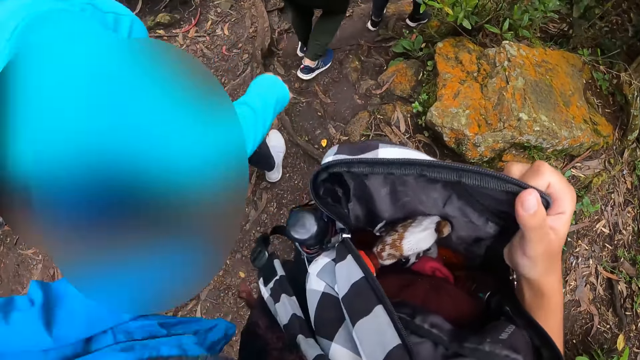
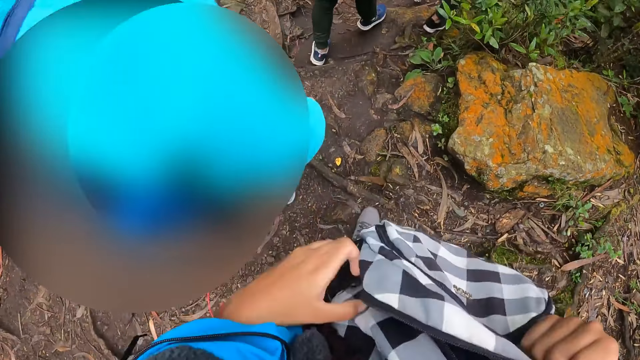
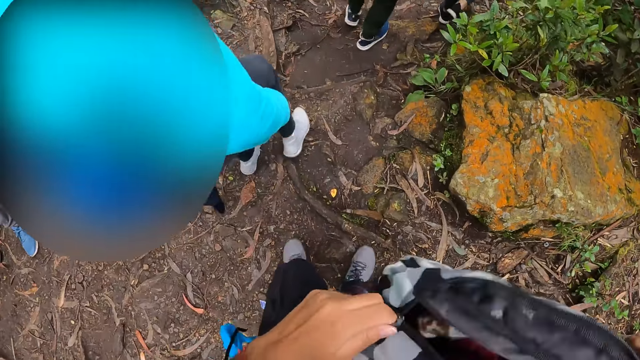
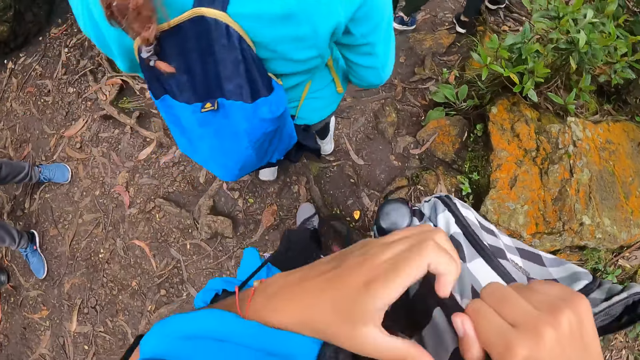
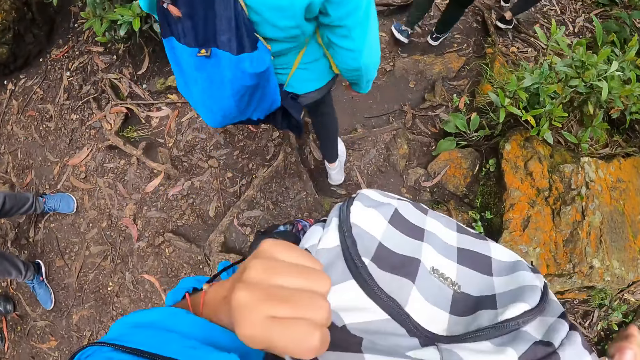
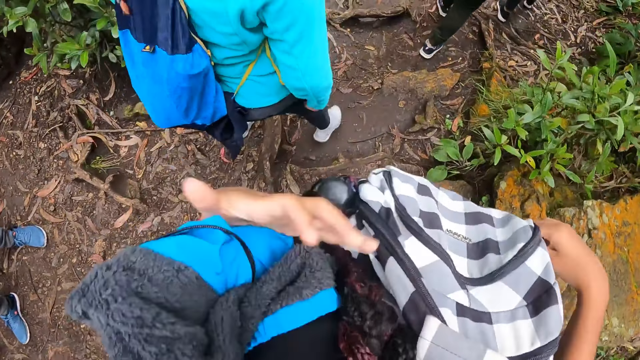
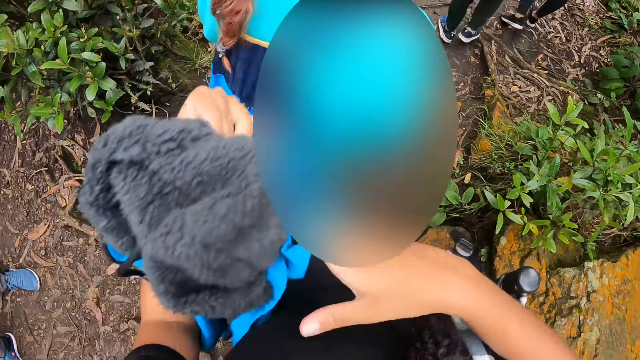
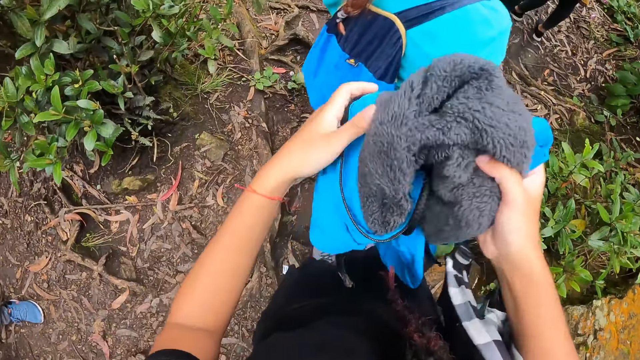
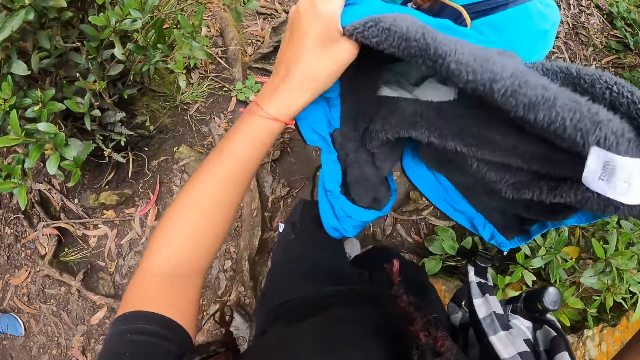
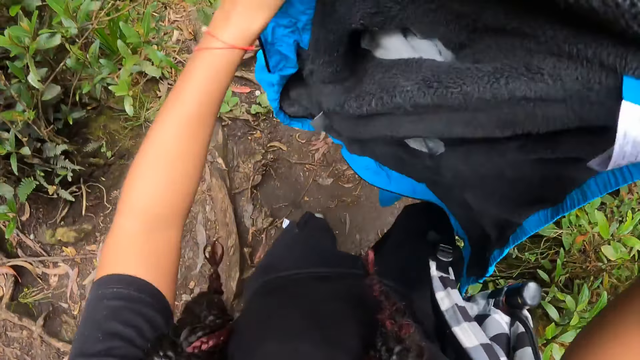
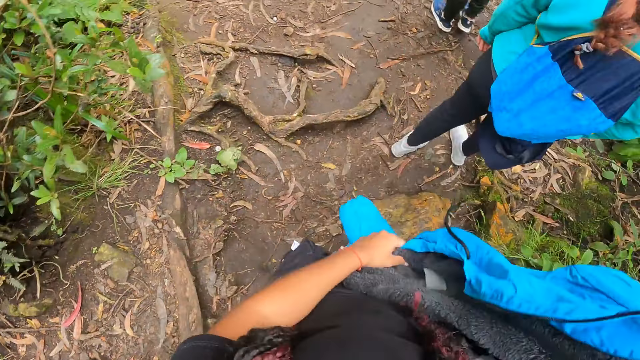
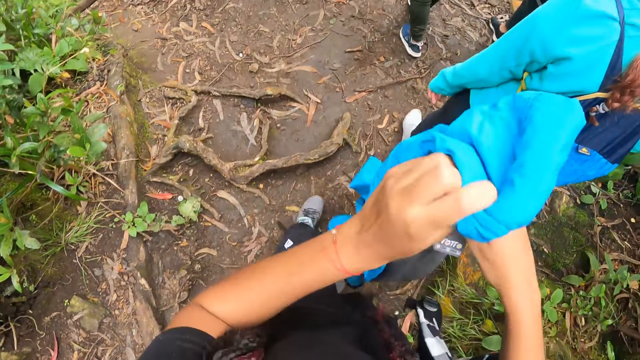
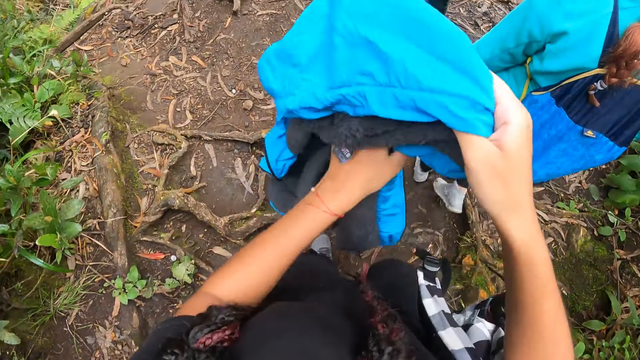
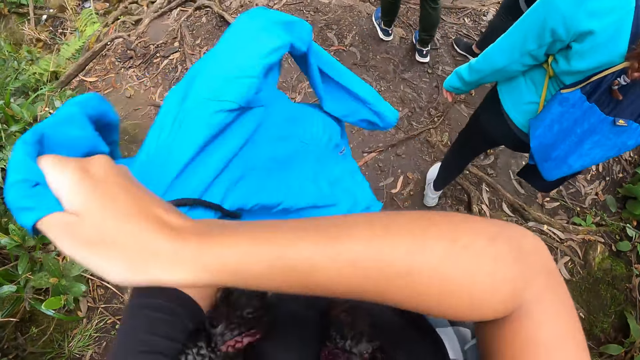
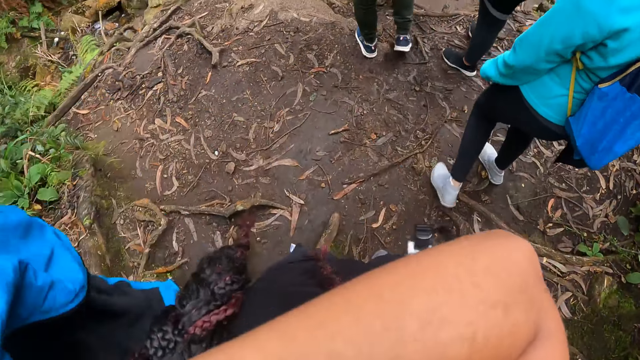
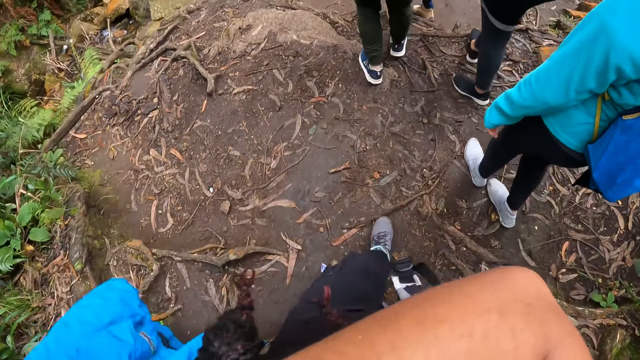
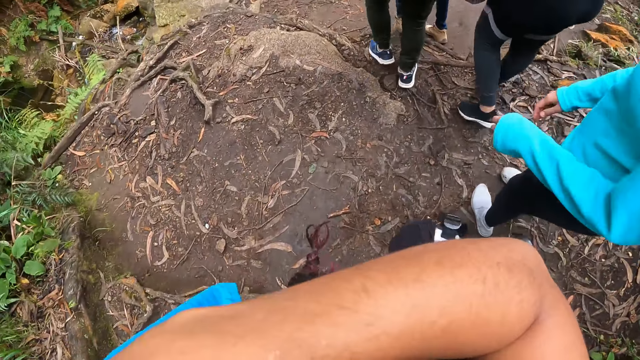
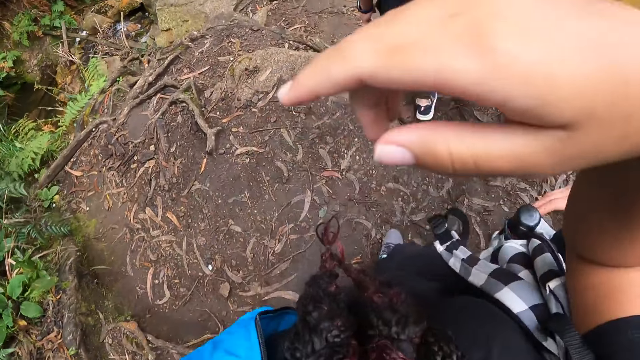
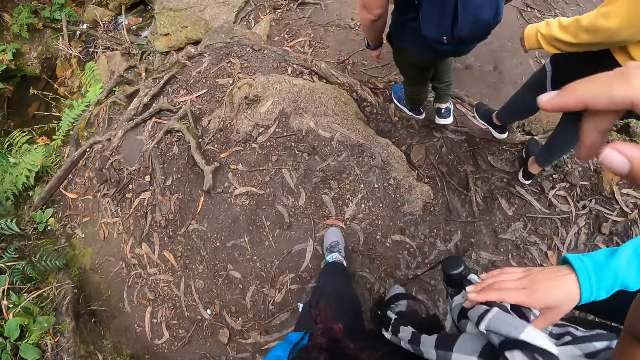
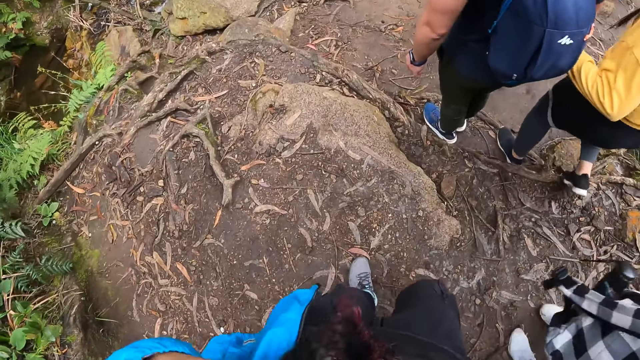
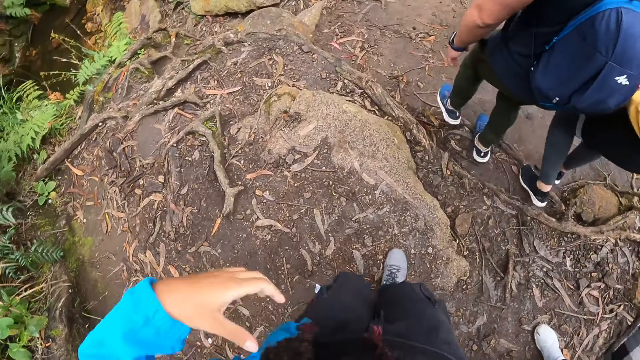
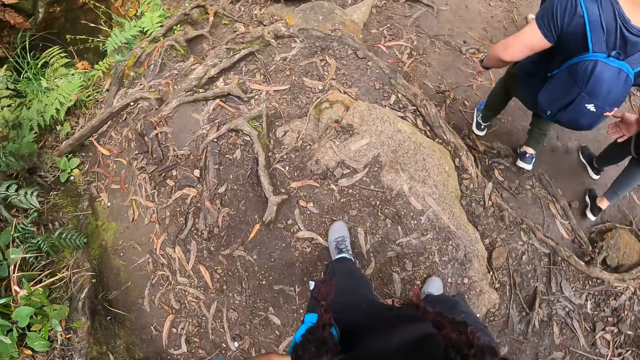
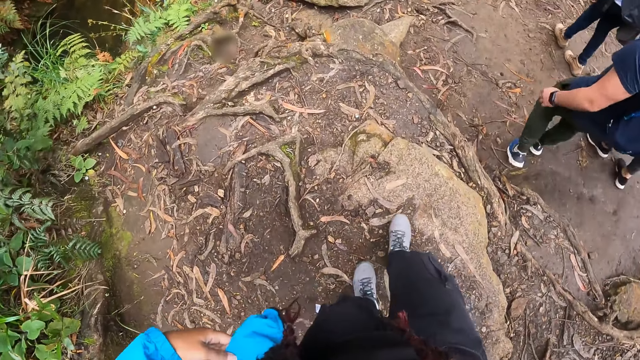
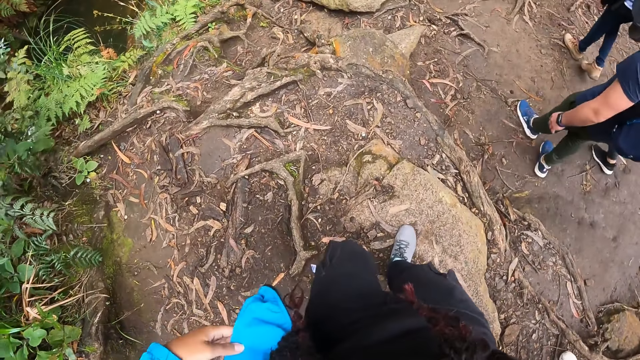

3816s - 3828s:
The camera wearer closes the bag with her right hand. She opens her bag. She holds the jacket with both hands. She puts on the sweater. The woman collects the bag from the camera wearer.

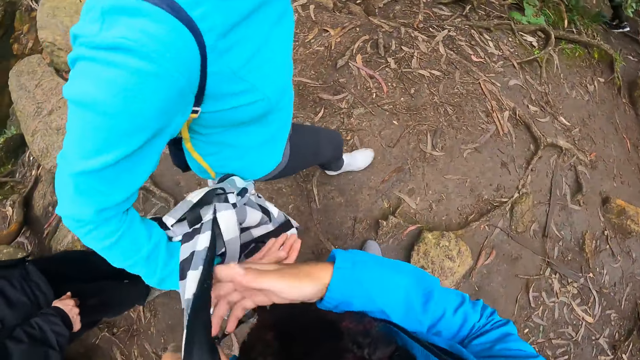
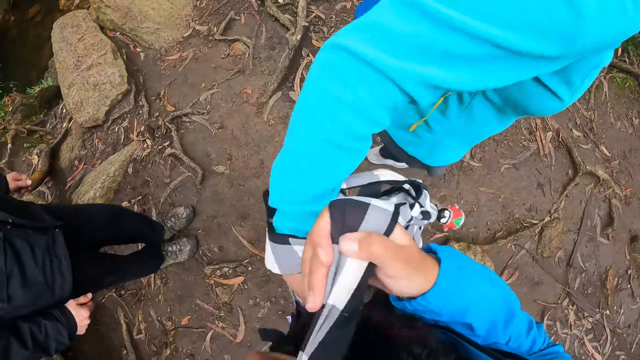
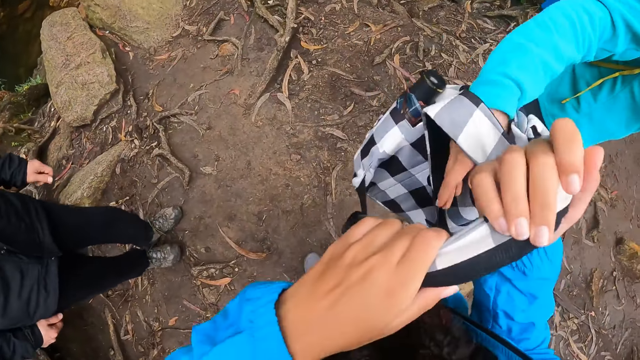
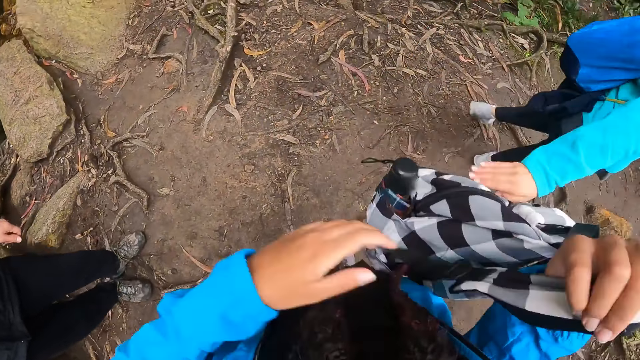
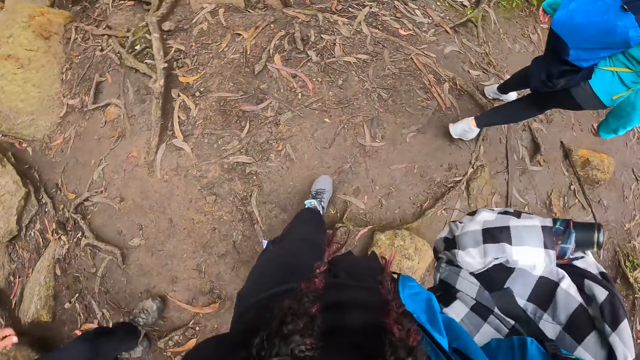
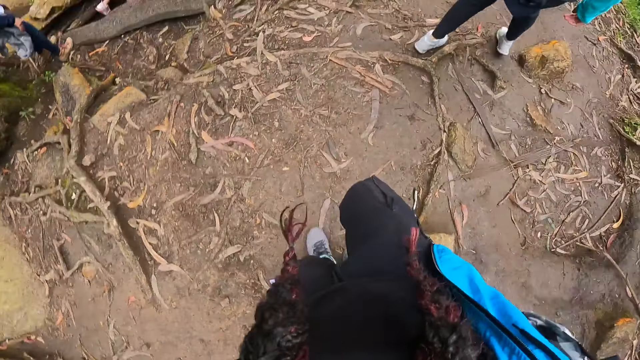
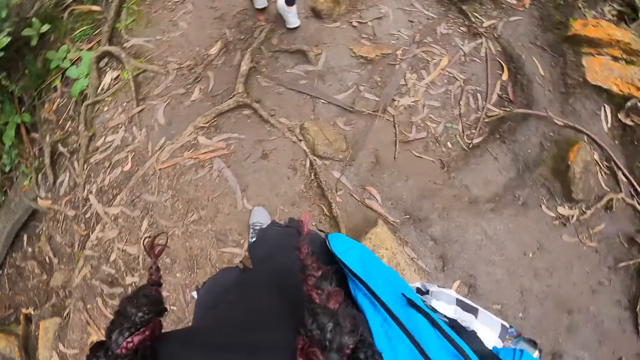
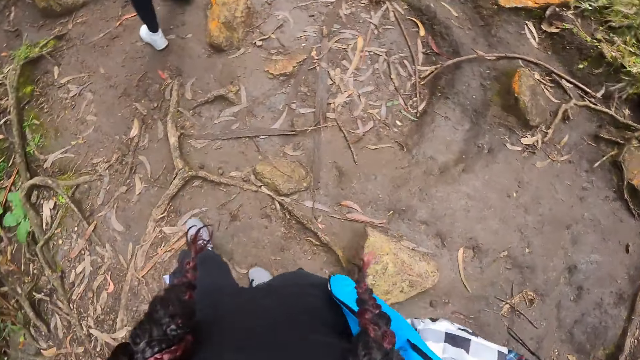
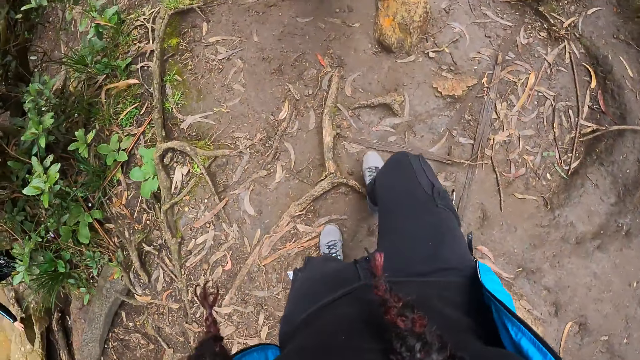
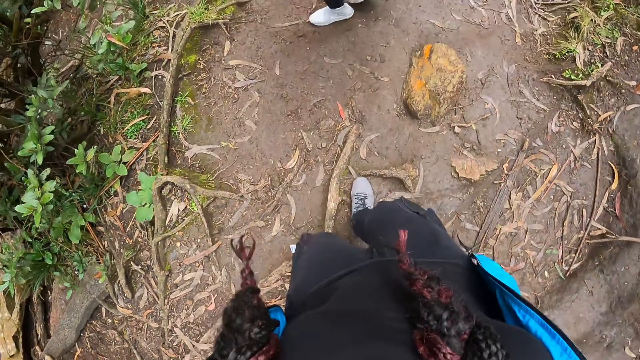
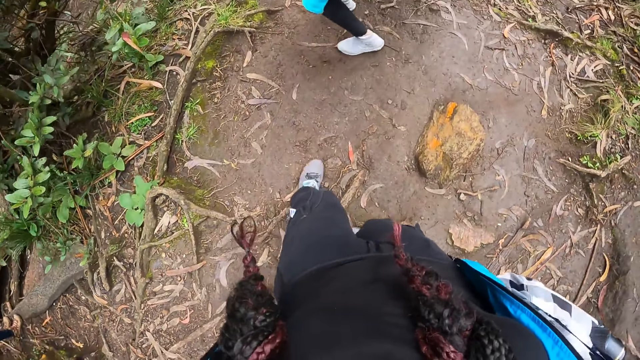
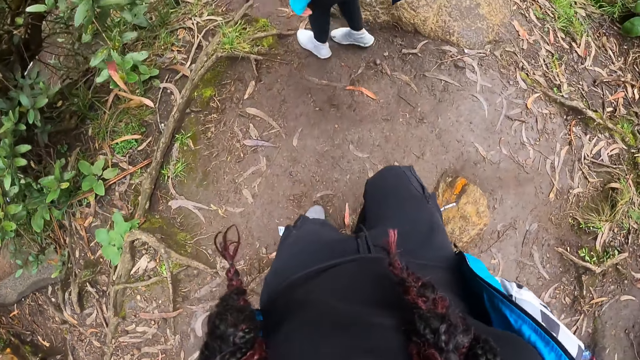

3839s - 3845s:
The camera wearer collects the bag from a woman with her left hand. She holds the bag with both hands.
